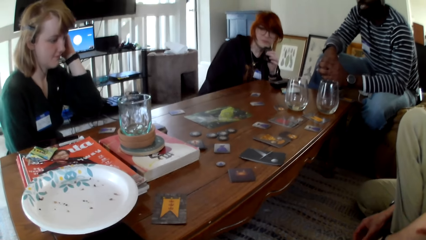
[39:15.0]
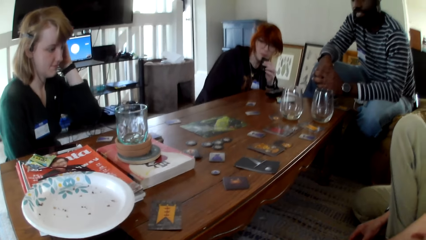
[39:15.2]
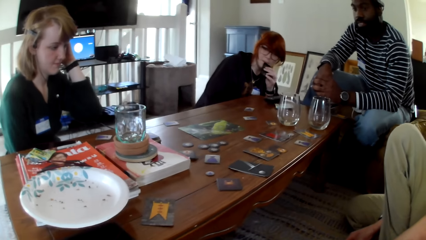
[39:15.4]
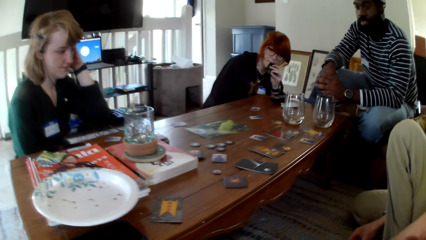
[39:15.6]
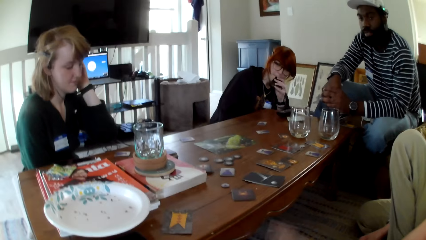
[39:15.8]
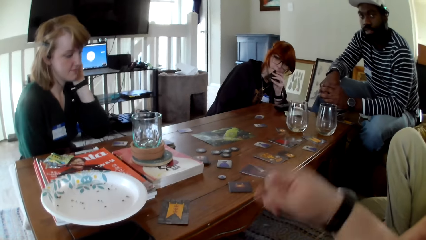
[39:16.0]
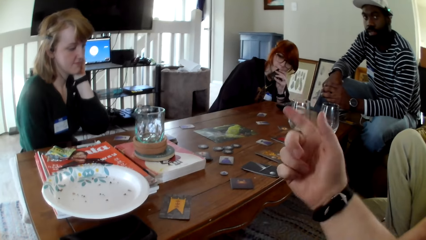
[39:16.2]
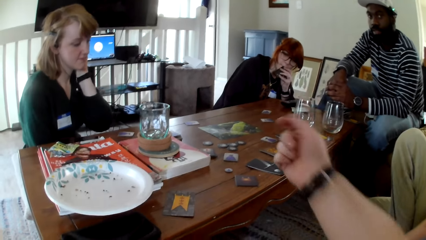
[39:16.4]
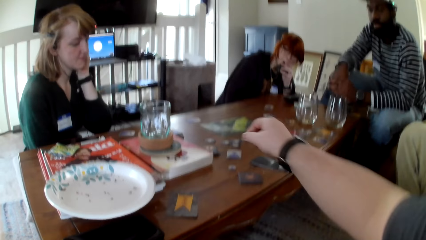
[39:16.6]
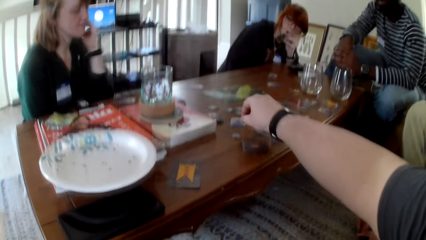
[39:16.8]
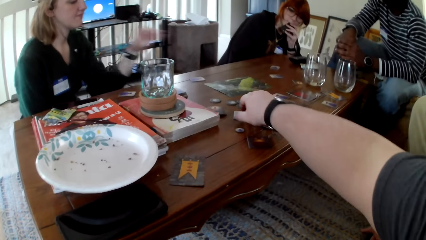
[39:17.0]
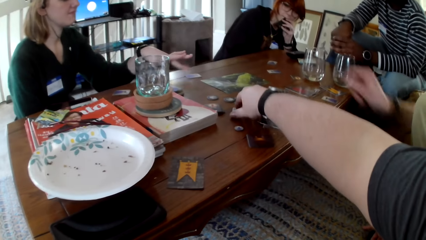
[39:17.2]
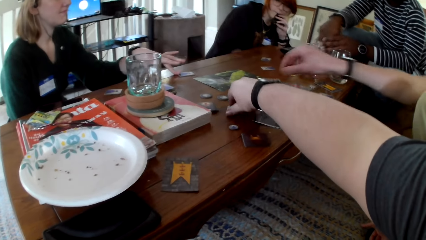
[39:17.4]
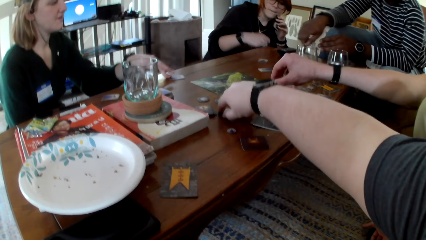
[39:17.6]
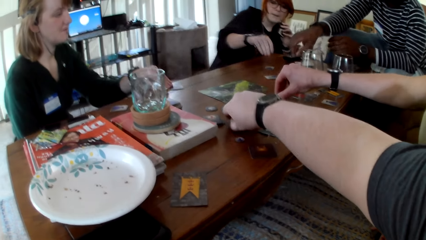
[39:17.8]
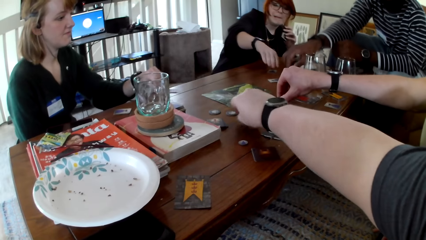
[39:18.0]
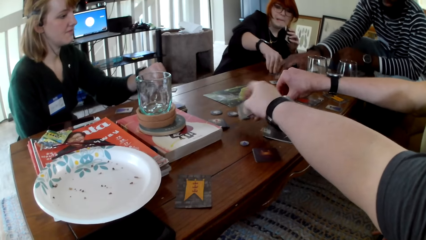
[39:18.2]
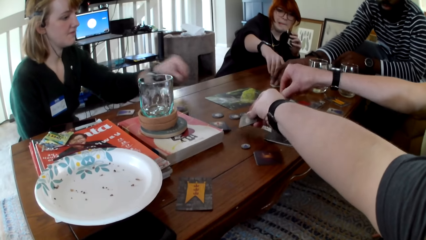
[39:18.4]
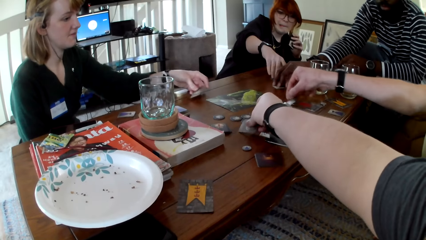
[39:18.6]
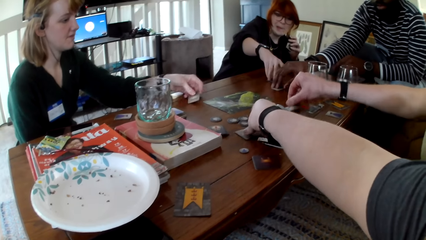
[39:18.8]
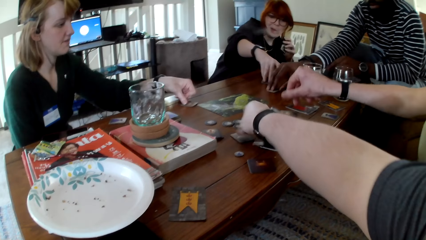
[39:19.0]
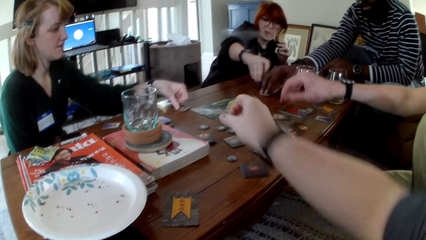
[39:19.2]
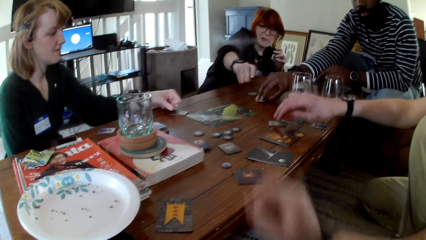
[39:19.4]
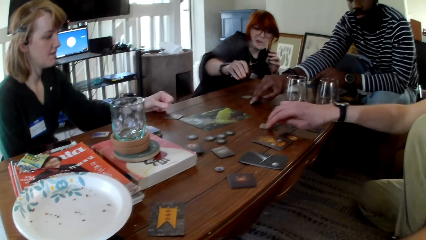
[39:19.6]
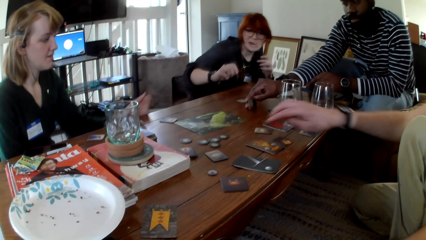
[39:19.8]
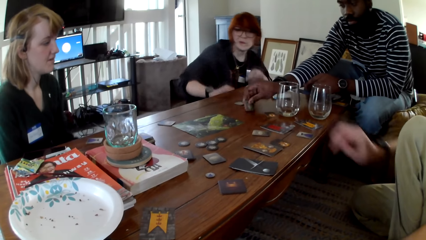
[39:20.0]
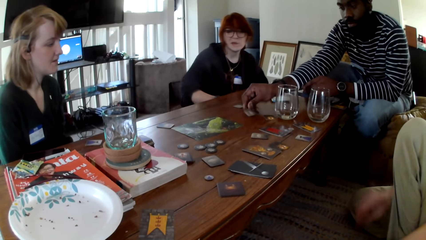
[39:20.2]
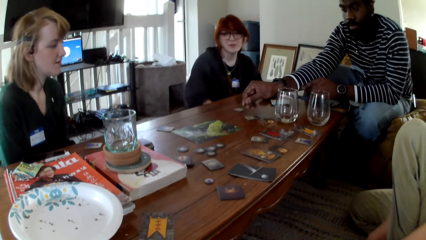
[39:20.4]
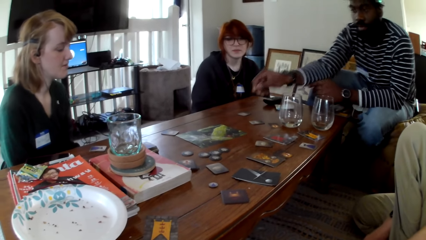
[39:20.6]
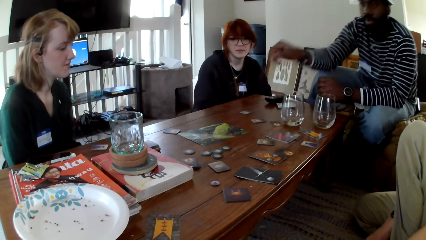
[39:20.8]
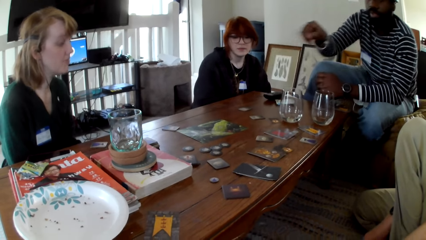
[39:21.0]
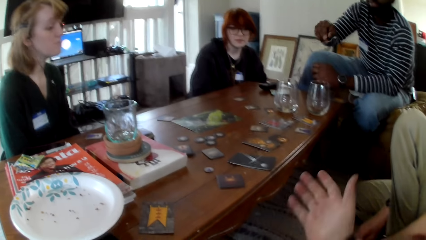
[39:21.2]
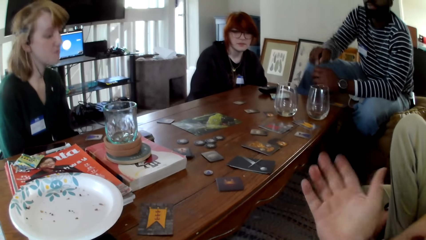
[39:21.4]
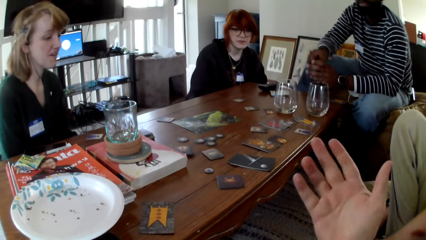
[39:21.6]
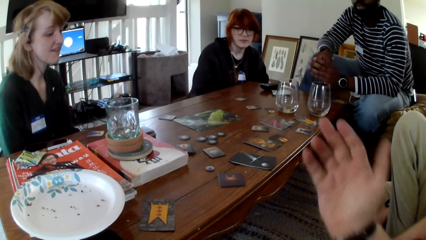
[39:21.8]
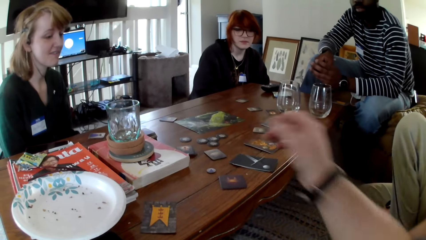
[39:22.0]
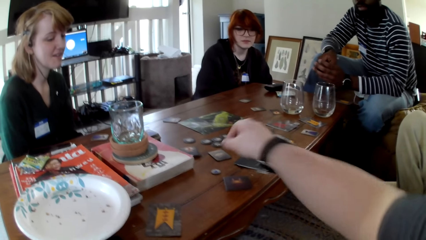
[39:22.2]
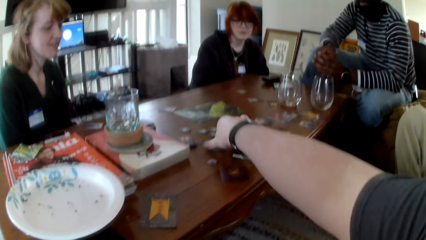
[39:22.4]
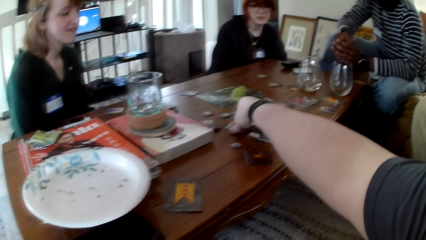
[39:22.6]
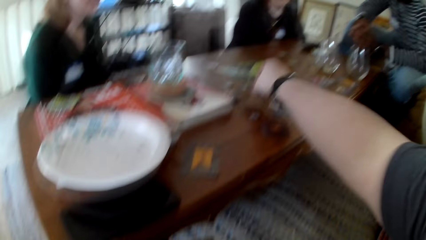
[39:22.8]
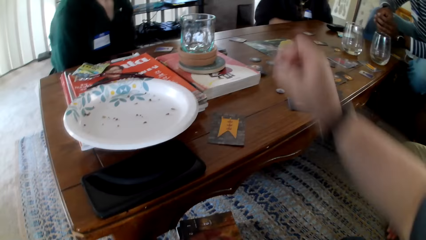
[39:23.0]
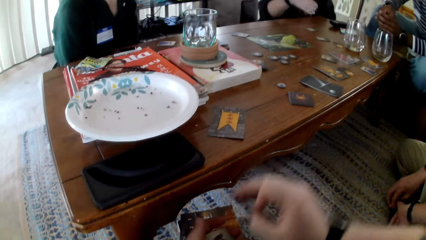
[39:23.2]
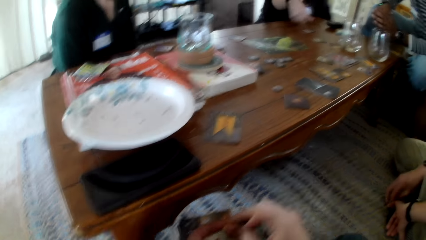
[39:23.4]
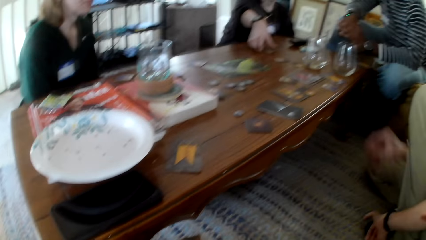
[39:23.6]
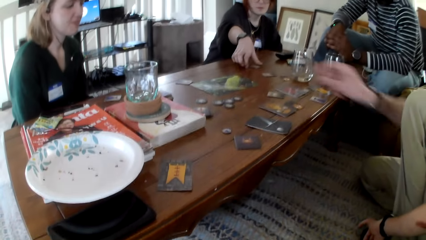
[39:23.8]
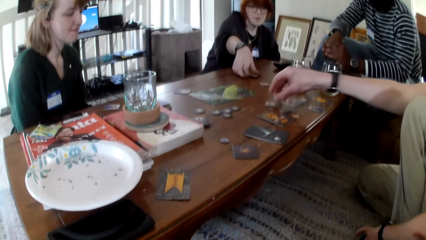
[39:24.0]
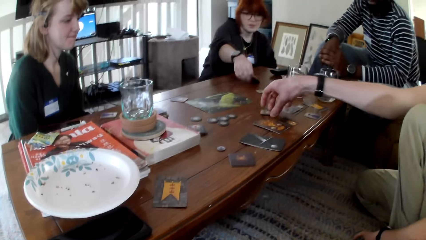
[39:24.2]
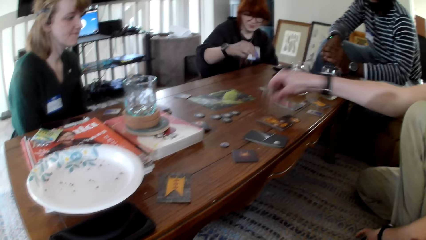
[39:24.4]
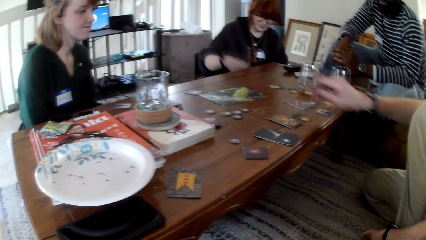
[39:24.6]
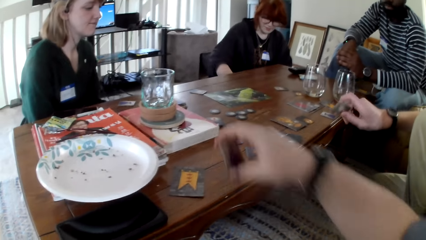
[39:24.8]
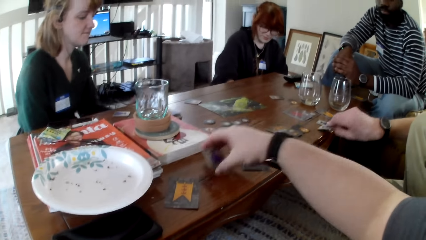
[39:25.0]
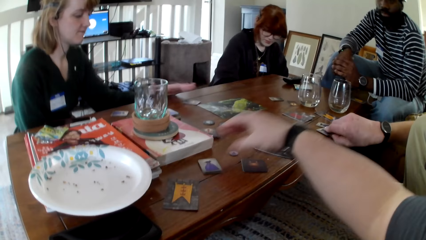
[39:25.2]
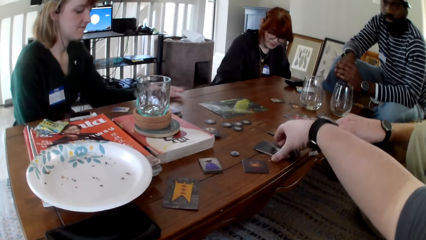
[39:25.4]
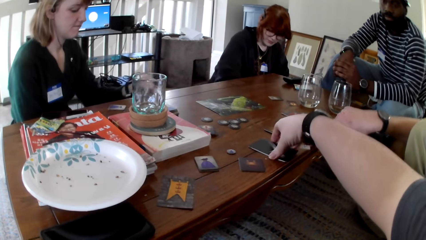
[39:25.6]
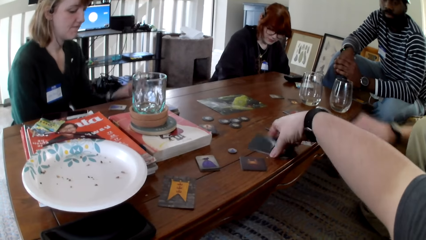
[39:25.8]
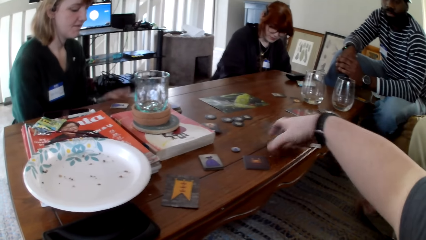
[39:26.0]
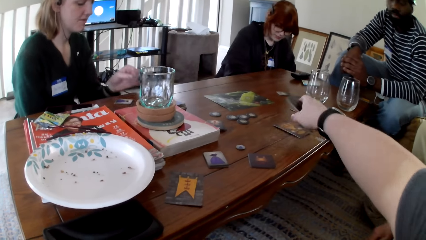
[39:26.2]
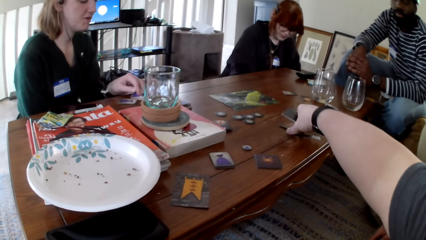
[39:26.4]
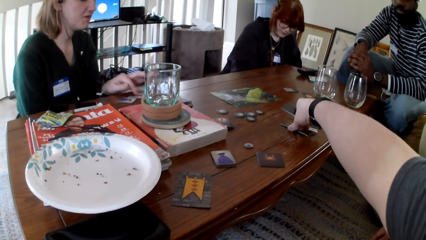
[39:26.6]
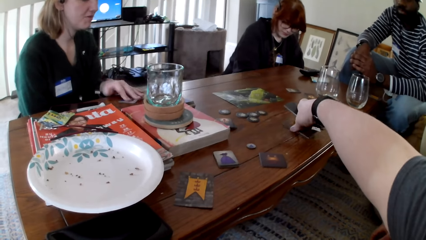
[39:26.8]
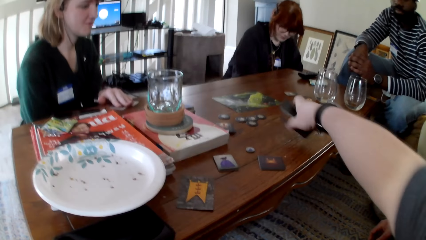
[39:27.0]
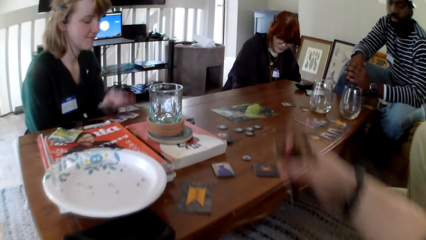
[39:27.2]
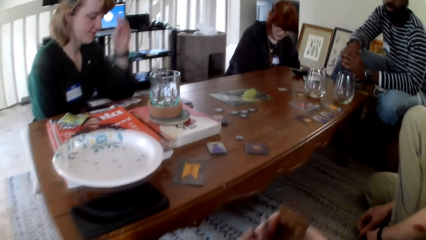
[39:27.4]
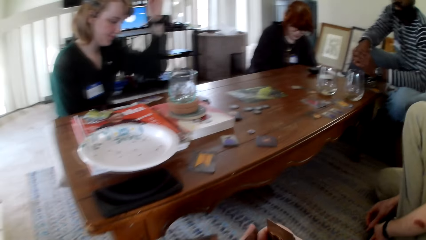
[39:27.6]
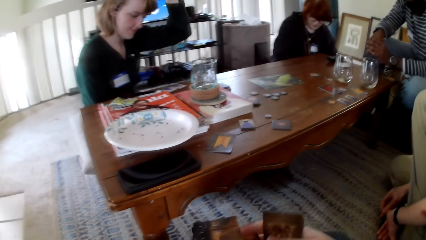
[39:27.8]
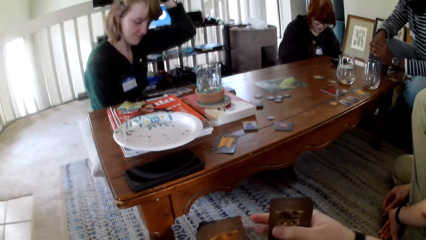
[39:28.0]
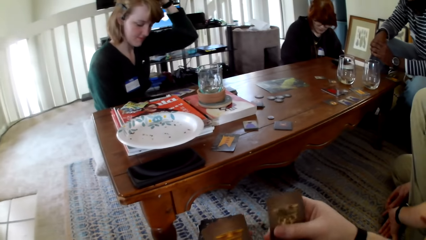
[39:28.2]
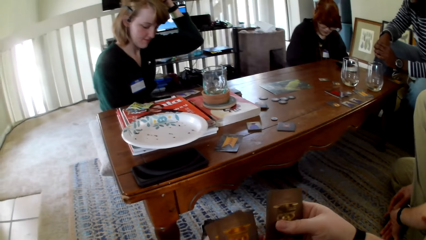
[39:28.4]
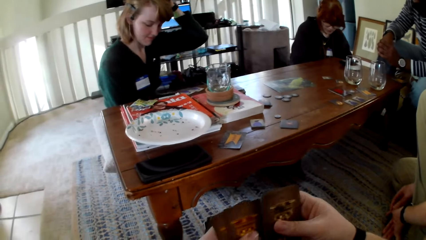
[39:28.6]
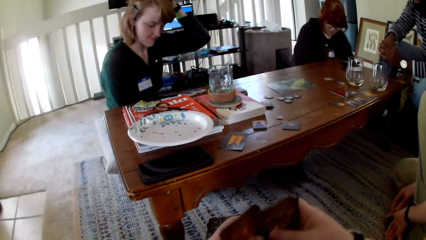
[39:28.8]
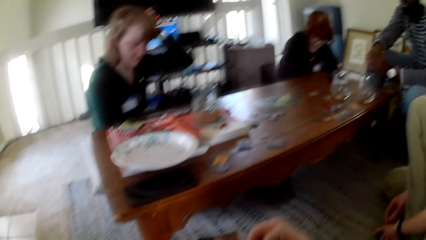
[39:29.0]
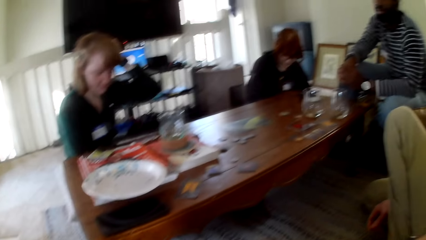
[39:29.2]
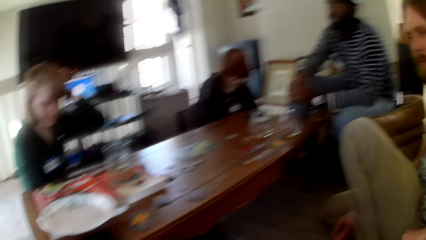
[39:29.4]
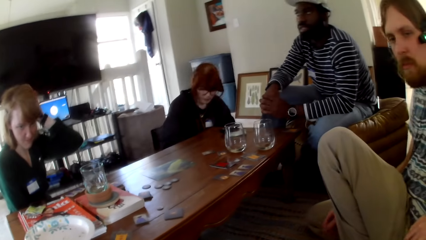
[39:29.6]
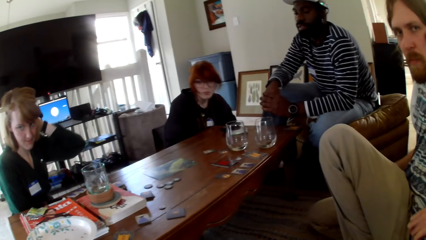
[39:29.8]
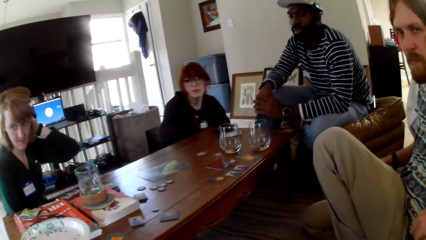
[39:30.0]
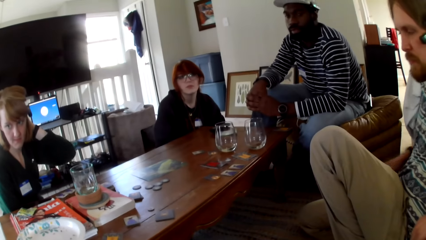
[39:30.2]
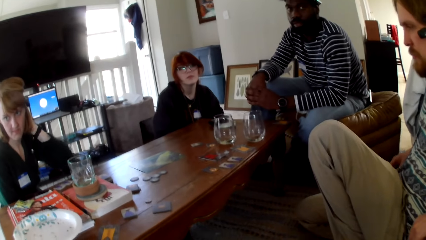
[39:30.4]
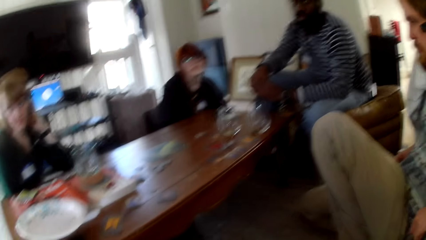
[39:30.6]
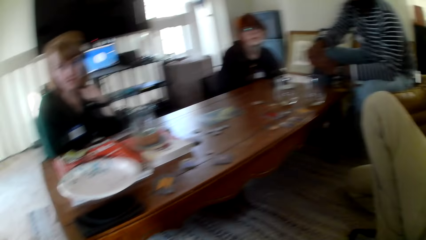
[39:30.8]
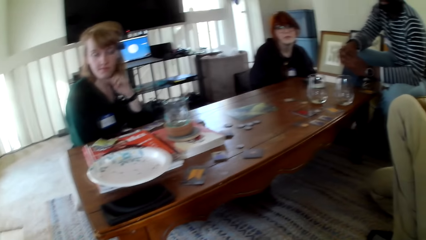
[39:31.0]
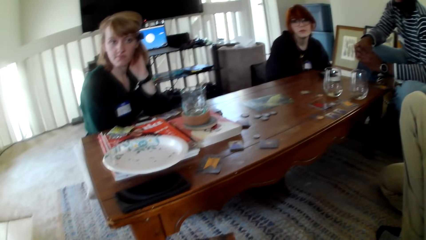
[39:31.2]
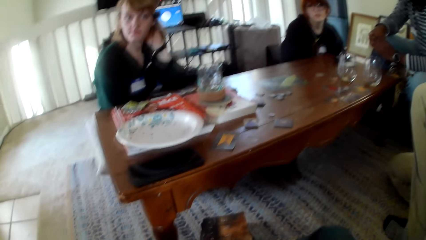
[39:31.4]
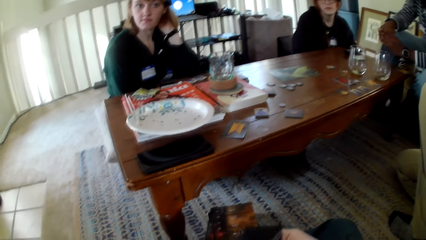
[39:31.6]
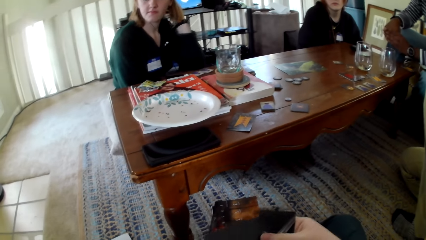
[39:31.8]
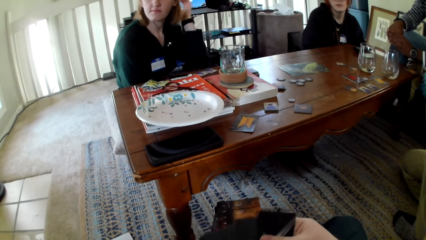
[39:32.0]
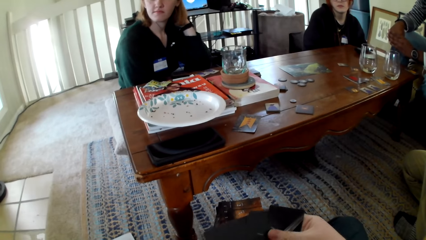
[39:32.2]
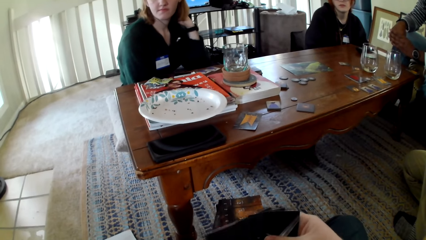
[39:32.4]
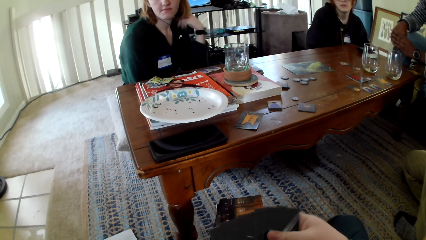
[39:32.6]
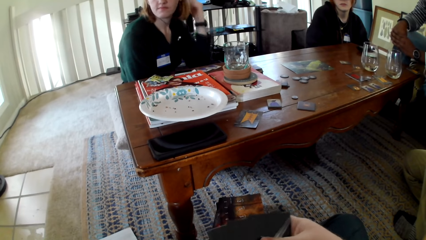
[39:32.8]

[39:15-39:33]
The camera wearer puts the card on the table. A woman smokes a vape. The camera wearer gestures his hand. A man holds a glass. The camera wearer picks up a card. The woman pulls a card. The camera wearer puts the card on the table. Another man picks up a card. The first man picks up a card. A person raises a hand up. Another woman puts the card on the table. The camera wearer gestures his hand. He picks up a card. He touches the cards. The first woman picks up a card. The other man picks up a card. Another person touches the cards. The camera wearer puts the card on the table. He picks up the cards. He touches the cards. The other woman puts the card on the table. The first person raises a hand up. The camera wearer checks the cards. The other woman holds her hair.
